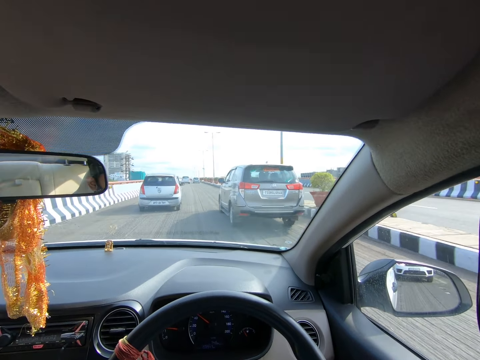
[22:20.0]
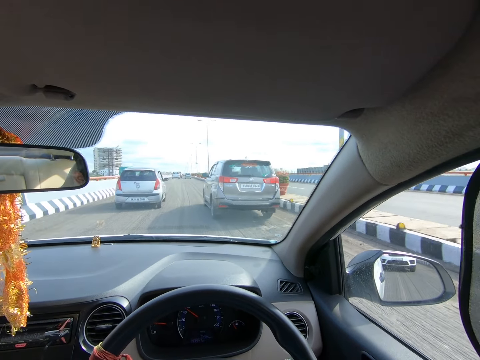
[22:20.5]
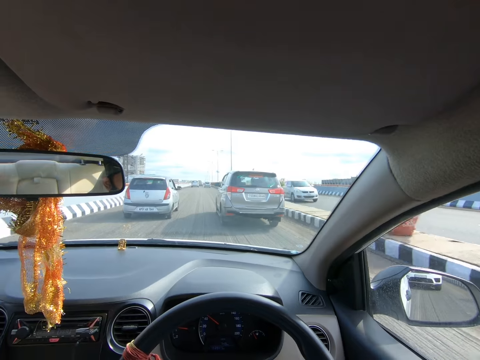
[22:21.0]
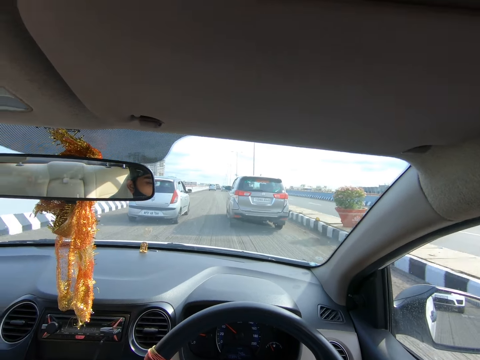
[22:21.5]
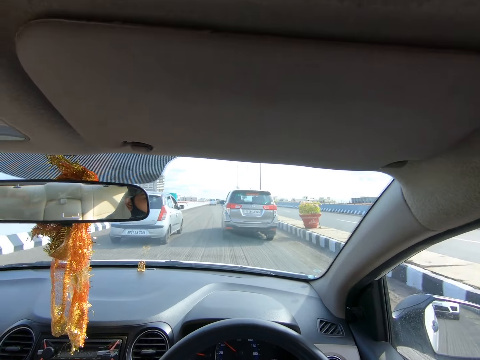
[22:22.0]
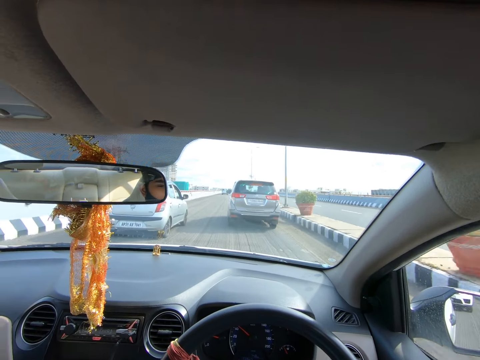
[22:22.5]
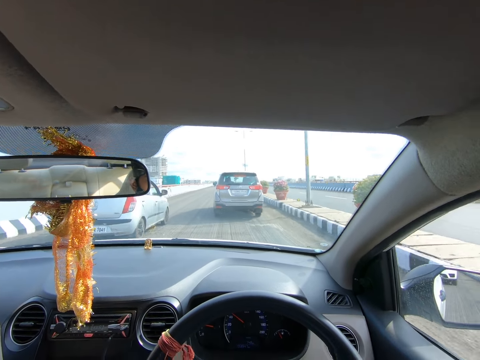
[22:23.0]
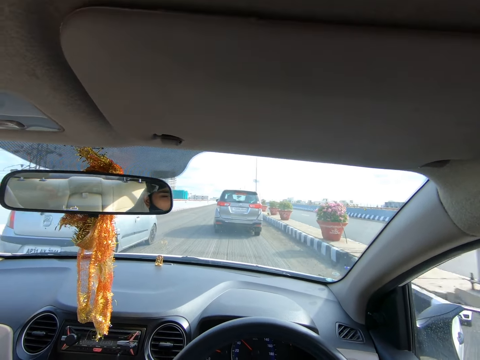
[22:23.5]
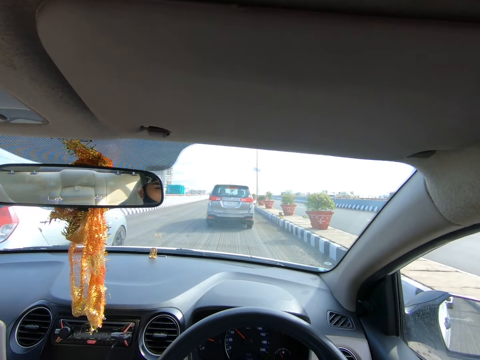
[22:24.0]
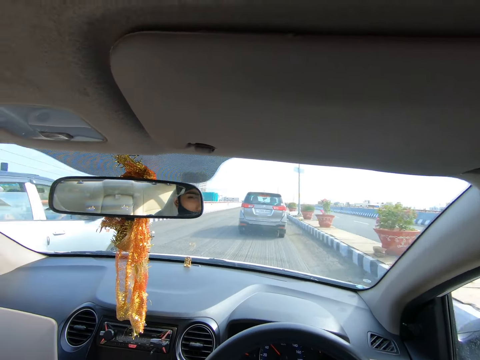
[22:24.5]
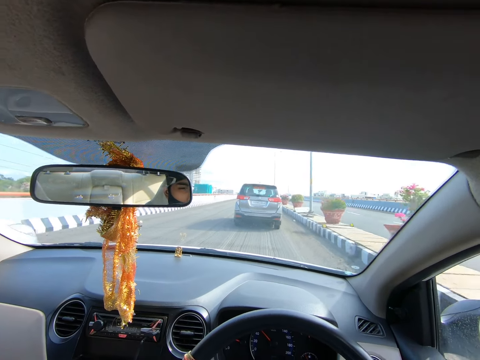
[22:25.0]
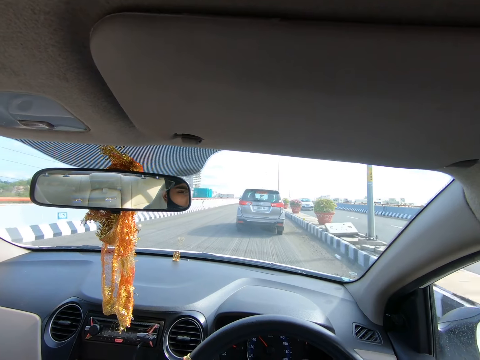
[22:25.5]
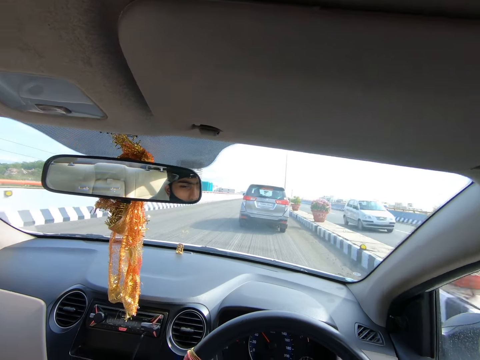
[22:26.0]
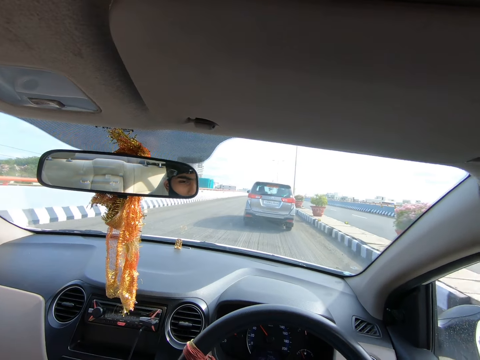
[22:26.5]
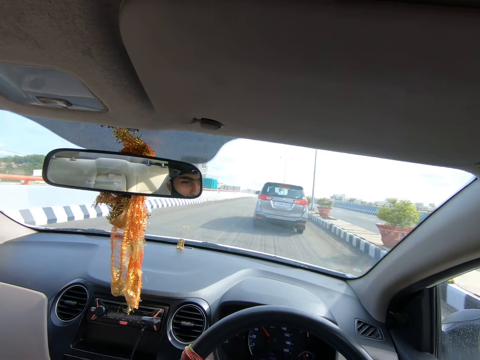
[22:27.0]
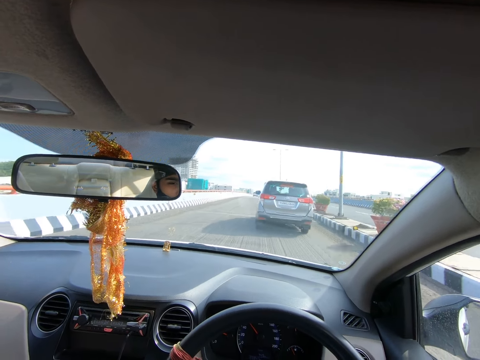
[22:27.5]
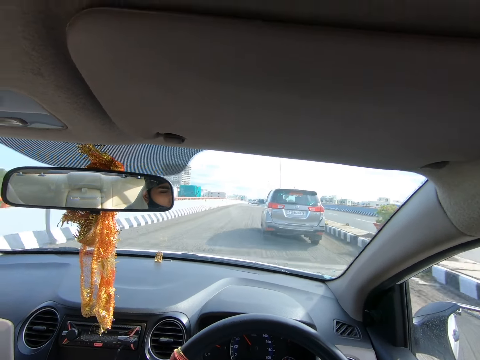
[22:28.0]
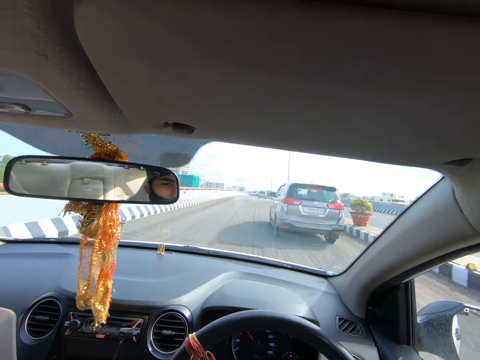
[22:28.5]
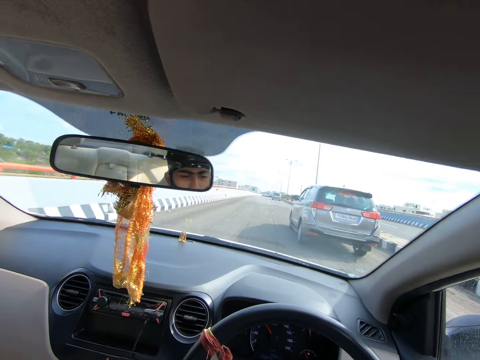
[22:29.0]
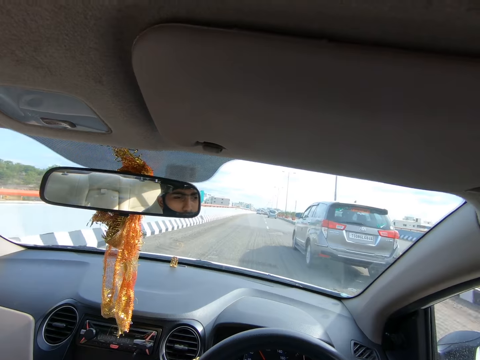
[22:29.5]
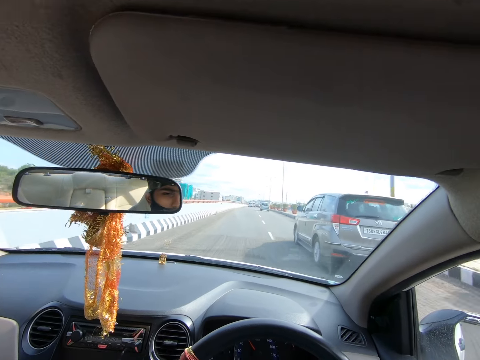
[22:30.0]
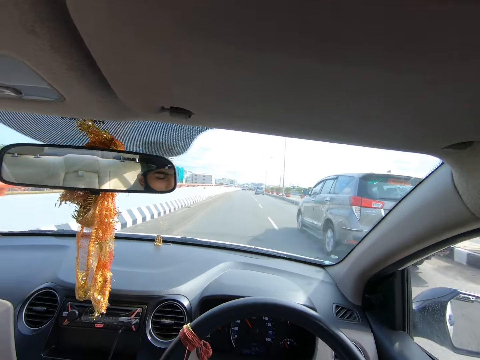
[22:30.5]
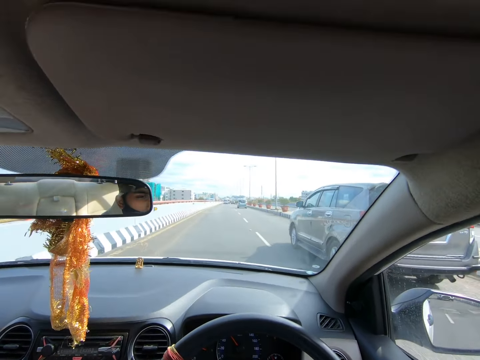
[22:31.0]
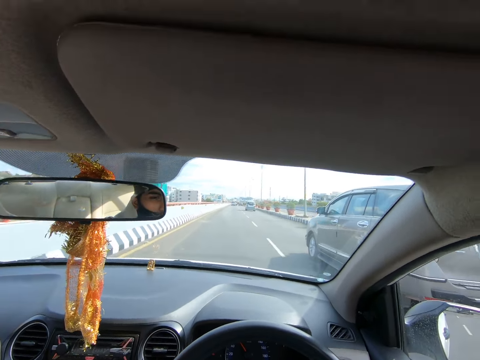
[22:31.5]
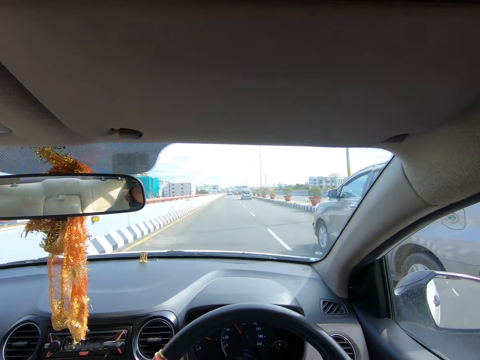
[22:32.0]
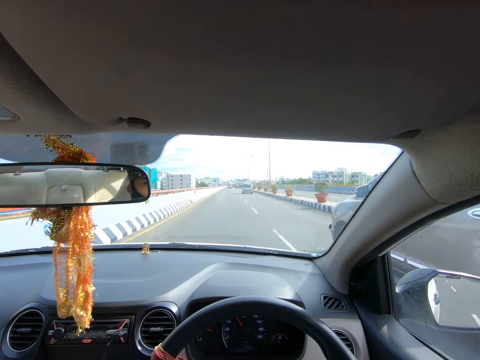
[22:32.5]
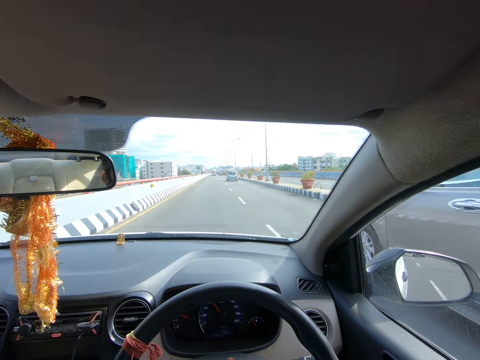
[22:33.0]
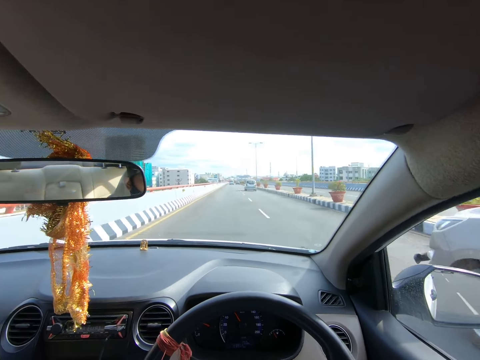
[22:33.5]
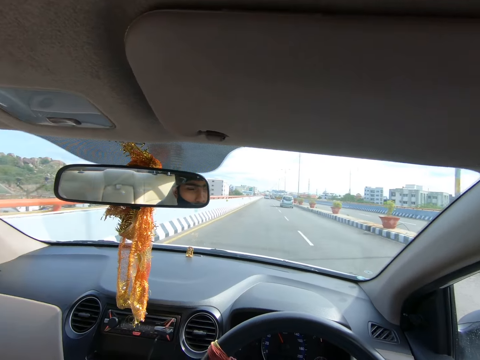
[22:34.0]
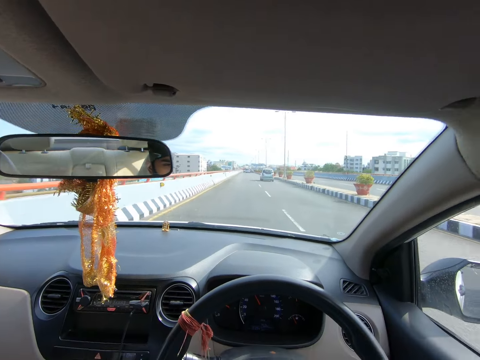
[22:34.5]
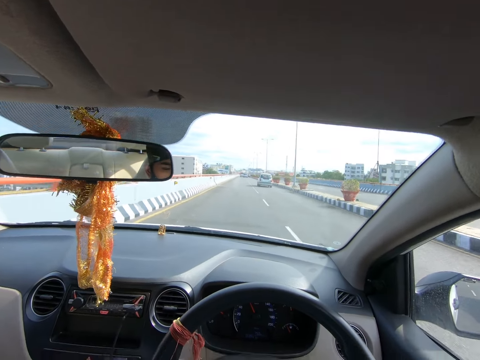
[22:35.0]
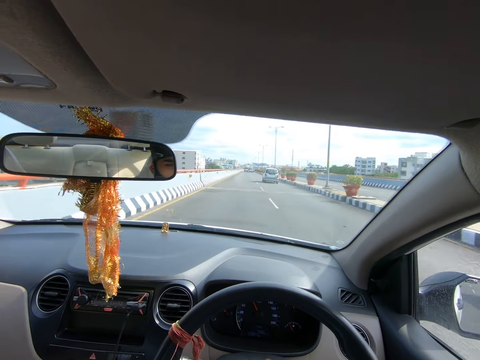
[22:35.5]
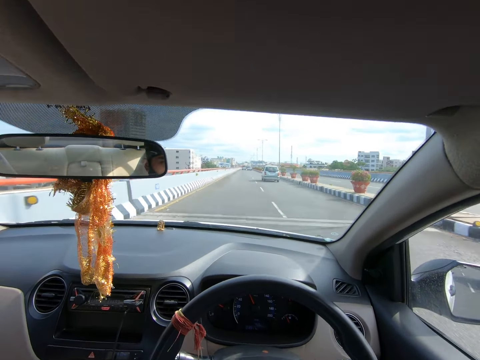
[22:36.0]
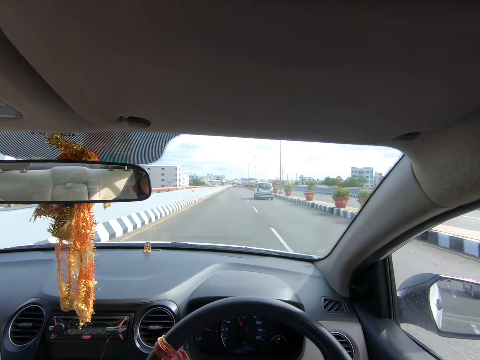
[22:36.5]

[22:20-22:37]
A silver car drives past the camera wearer. The camera wearer drives past the silver car. A silver car drives past the camera wearer. A white car drives past the camera wearer.

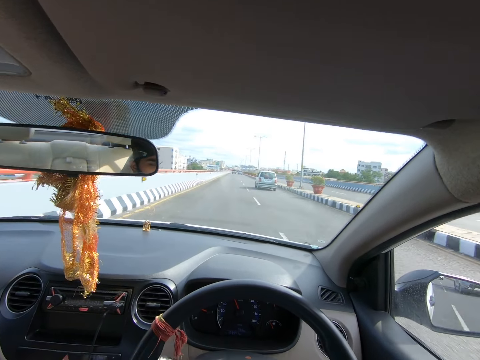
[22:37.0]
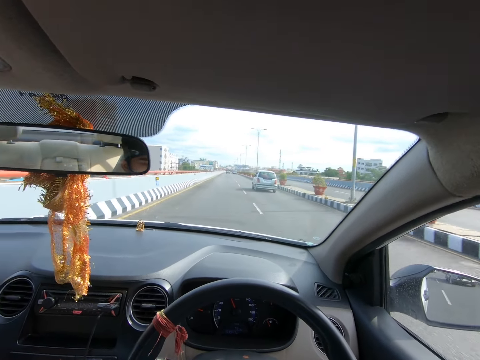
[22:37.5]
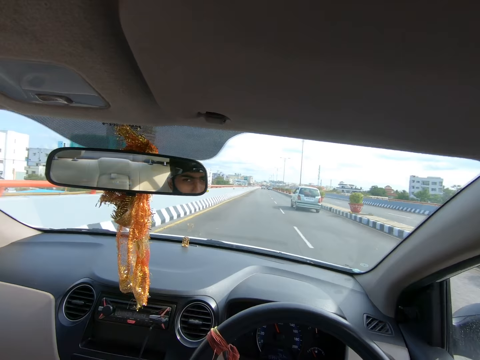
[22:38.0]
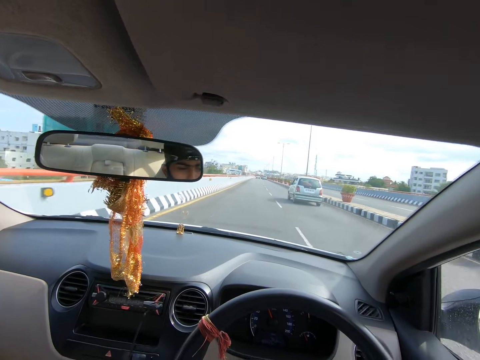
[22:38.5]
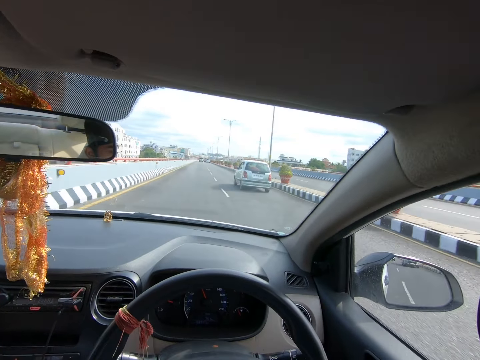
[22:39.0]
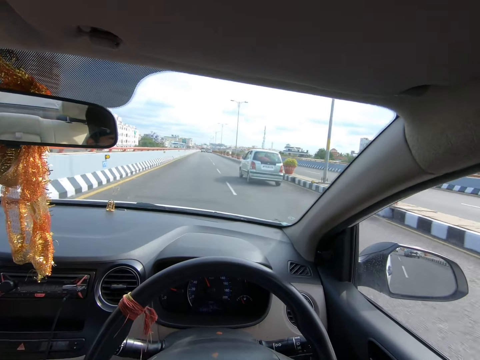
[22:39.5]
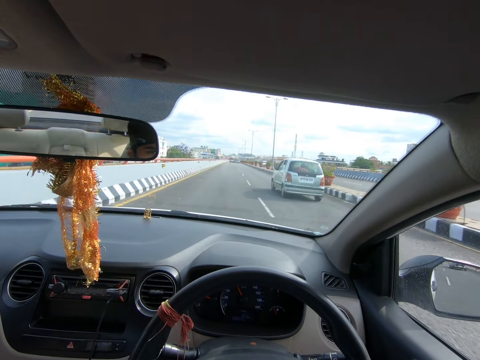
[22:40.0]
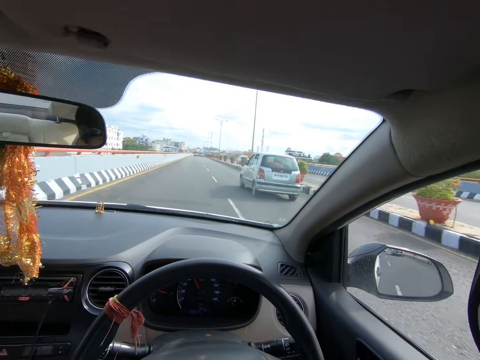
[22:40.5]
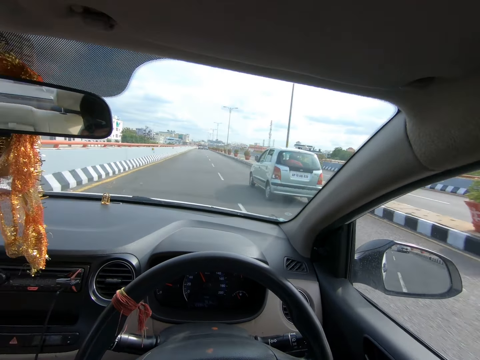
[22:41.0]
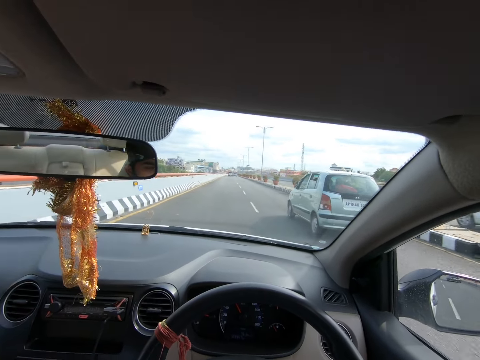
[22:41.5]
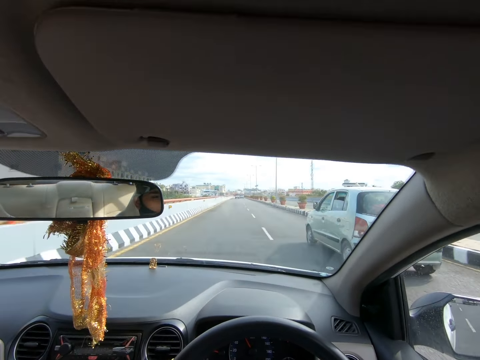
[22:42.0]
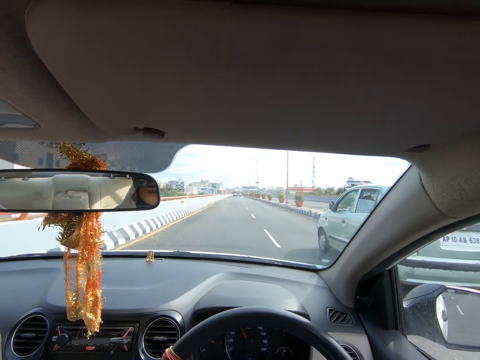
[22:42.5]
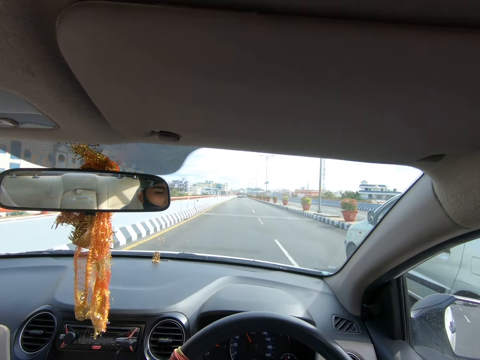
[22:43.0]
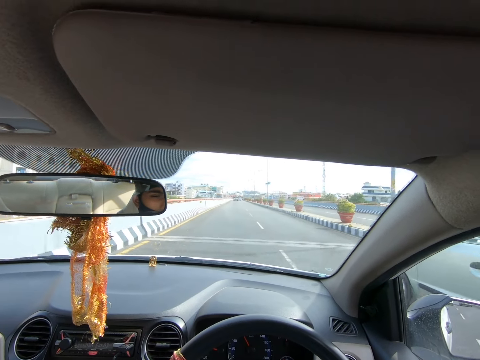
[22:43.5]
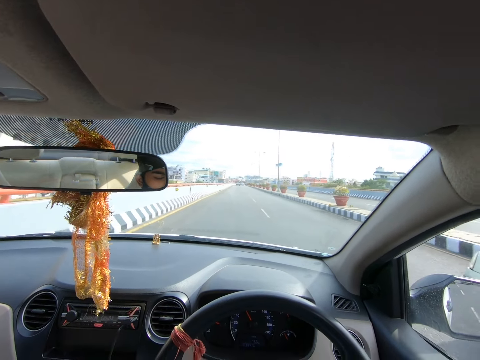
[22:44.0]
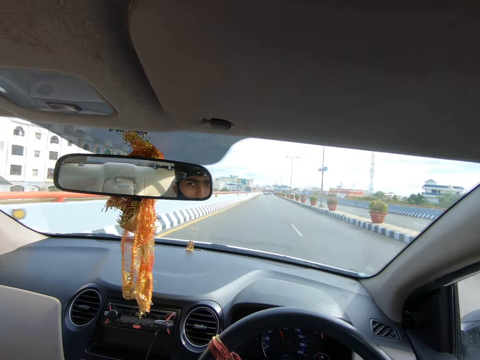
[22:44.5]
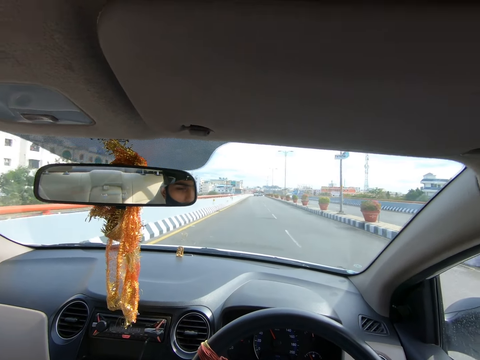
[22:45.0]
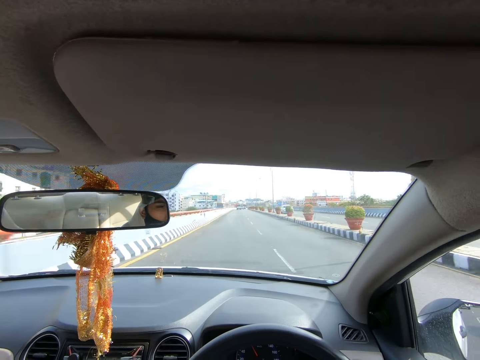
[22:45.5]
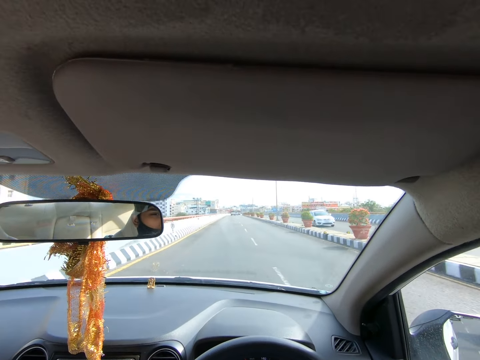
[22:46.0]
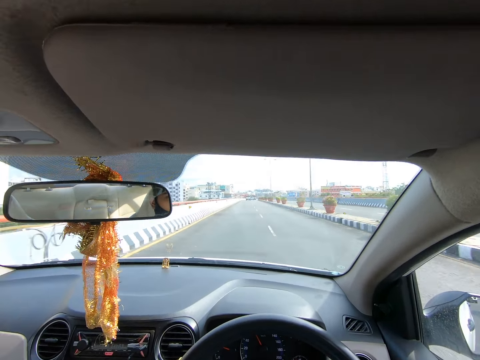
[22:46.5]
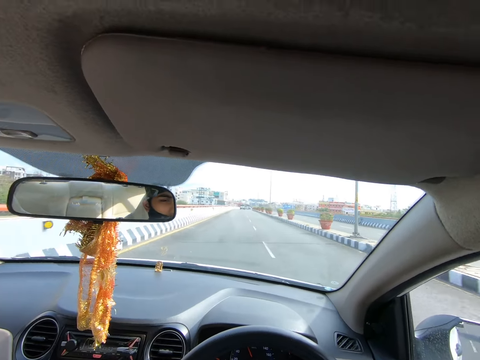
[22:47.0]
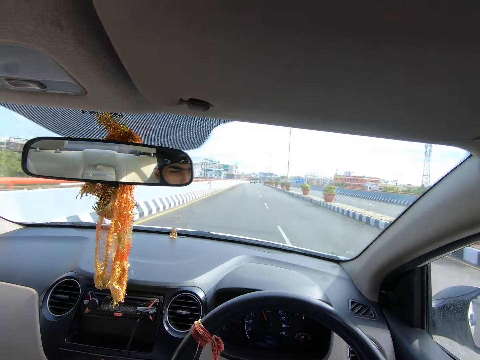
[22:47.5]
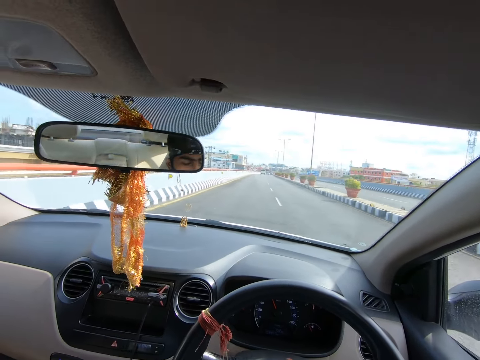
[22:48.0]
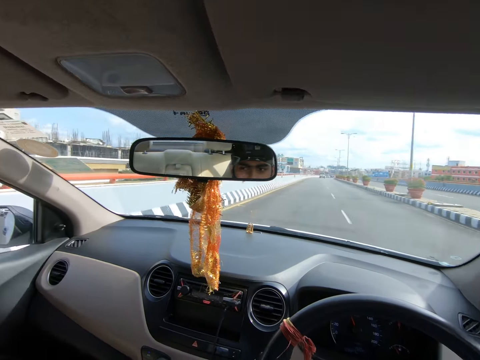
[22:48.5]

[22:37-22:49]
The camera wearer drives past the grey car.
